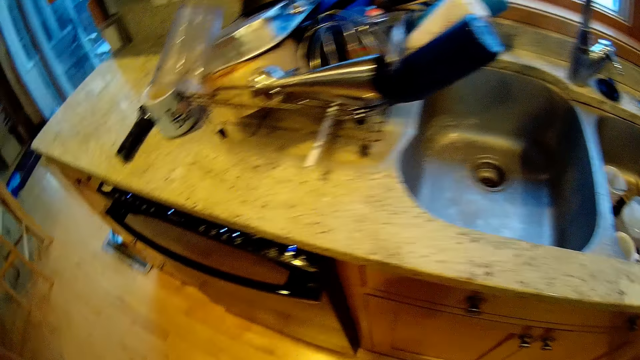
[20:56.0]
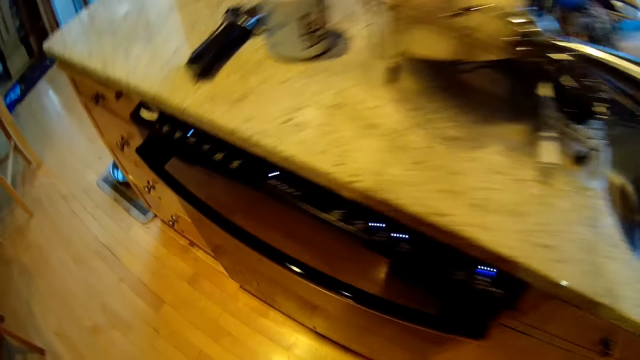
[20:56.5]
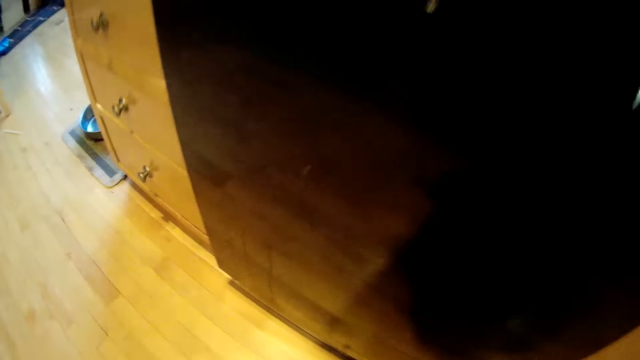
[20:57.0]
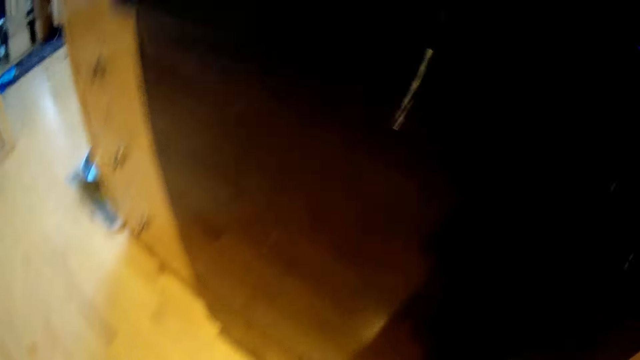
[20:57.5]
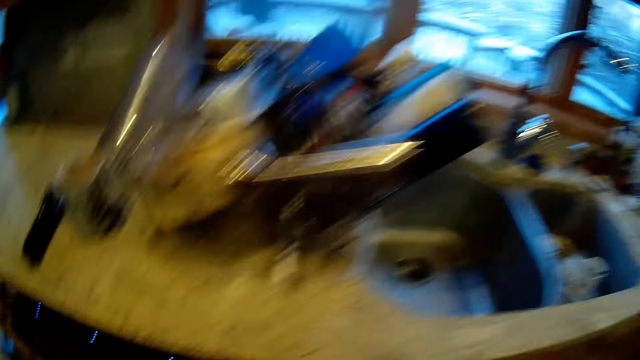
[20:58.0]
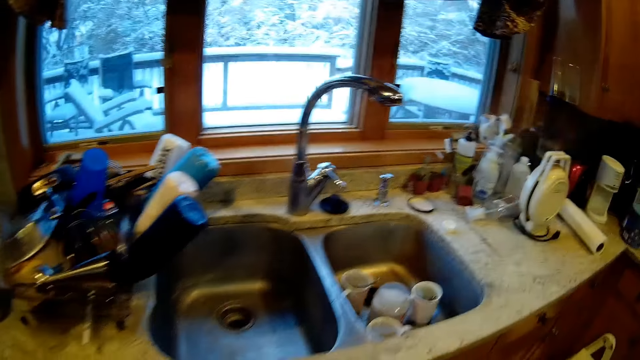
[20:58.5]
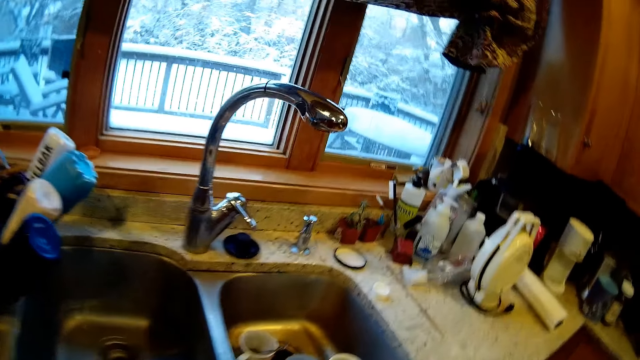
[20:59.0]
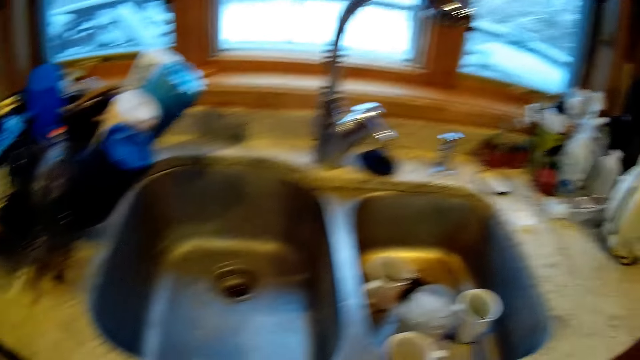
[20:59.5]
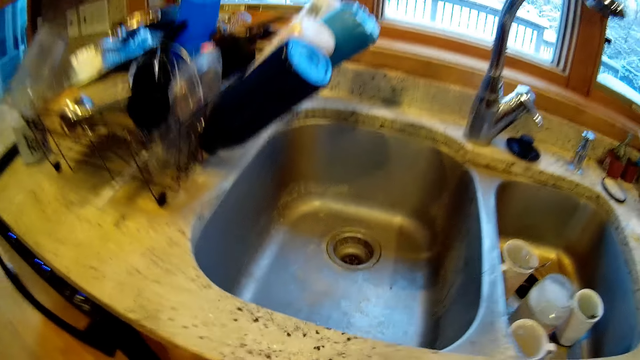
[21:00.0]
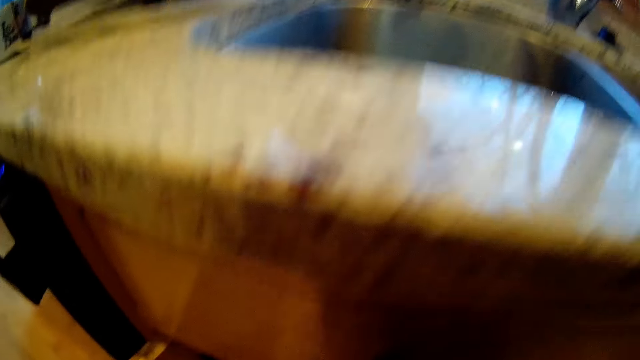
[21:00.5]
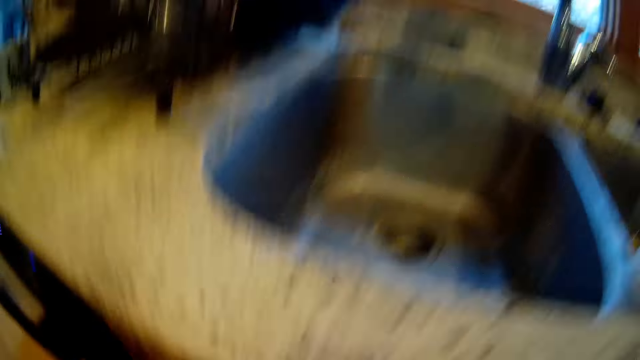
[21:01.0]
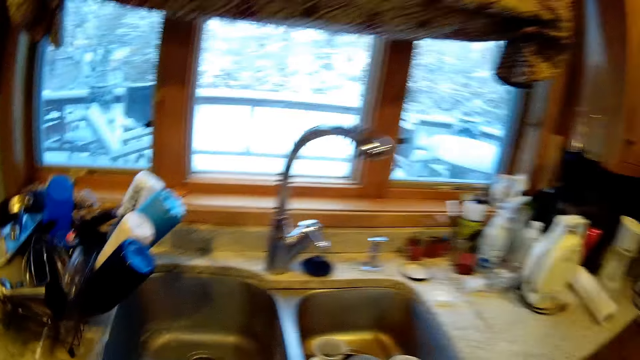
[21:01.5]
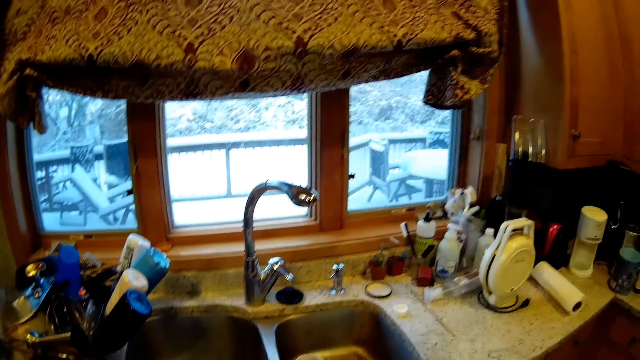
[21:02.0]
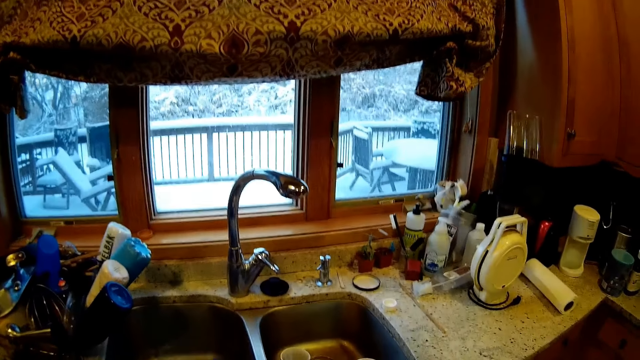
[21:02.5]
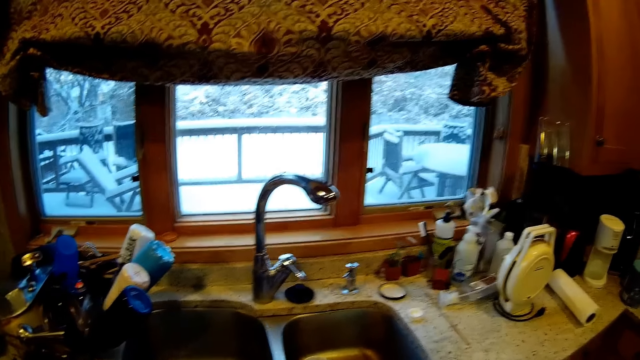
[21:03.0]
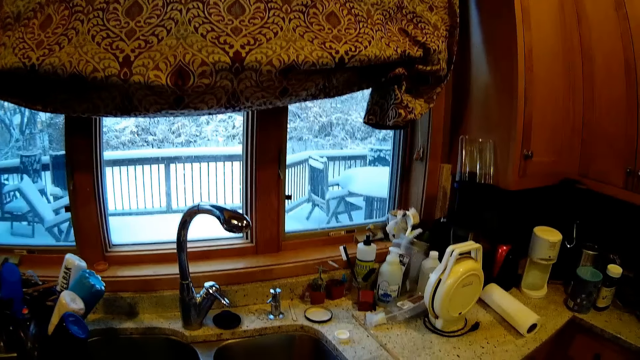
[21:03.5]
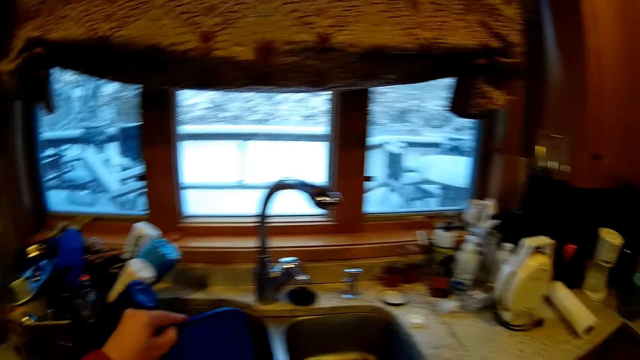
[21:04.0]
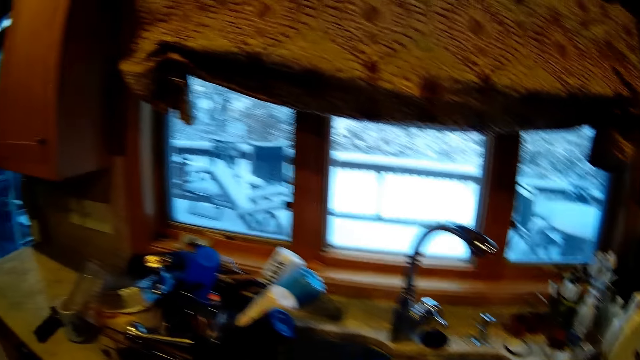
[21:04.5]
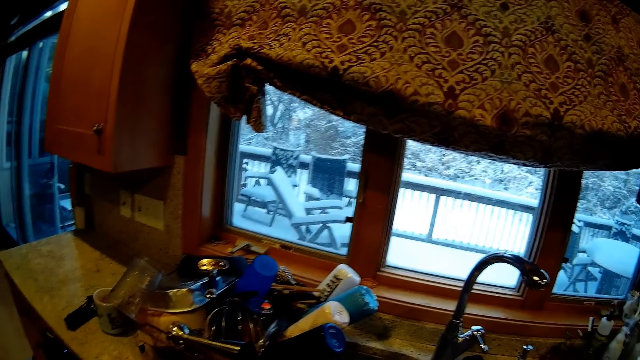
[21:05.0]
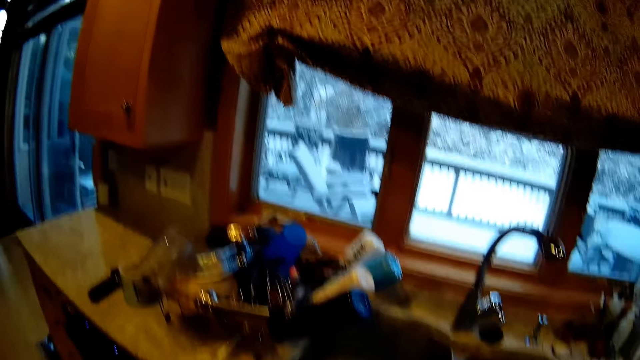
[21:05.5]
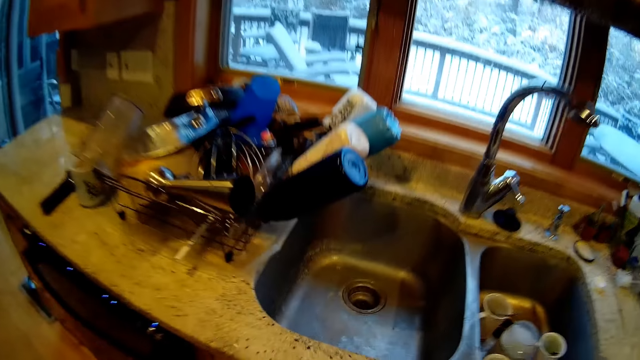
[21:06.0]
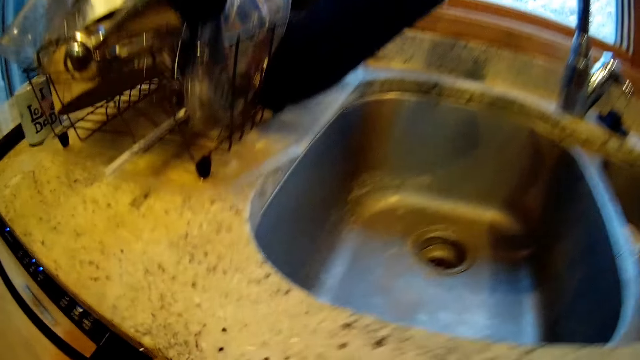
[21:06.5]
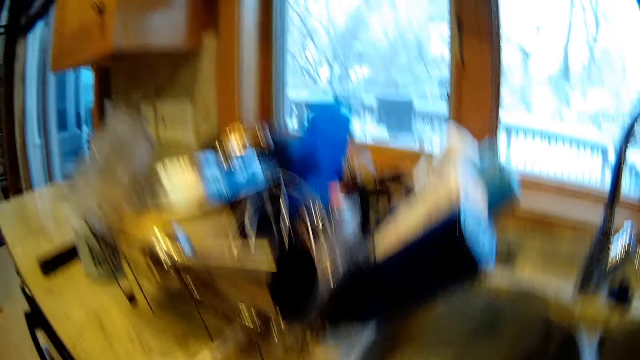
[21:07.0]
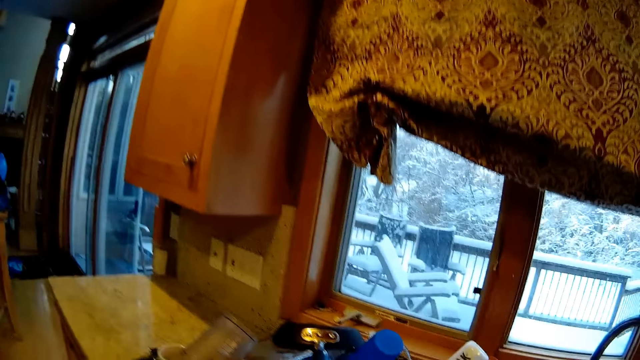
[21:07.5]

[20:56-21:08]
The camera wearer lifts up a blue lid in the sink.

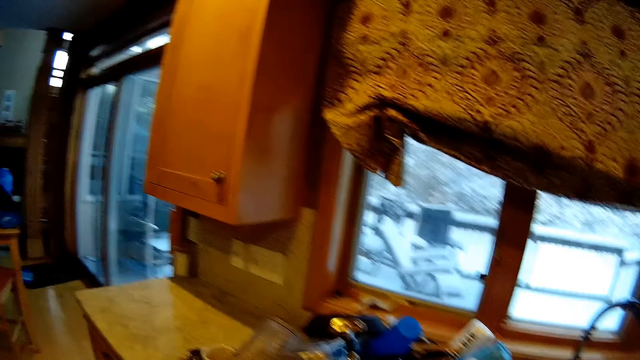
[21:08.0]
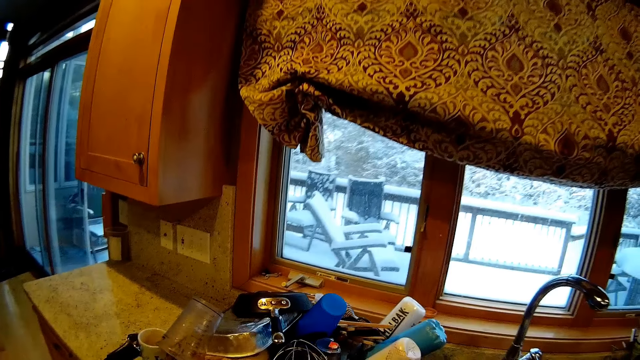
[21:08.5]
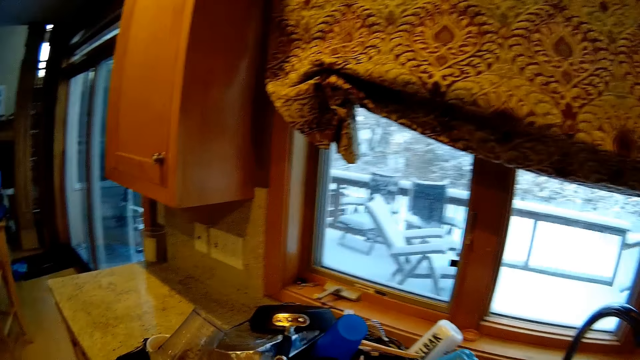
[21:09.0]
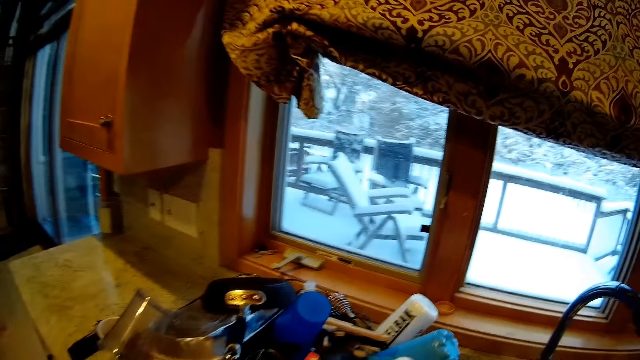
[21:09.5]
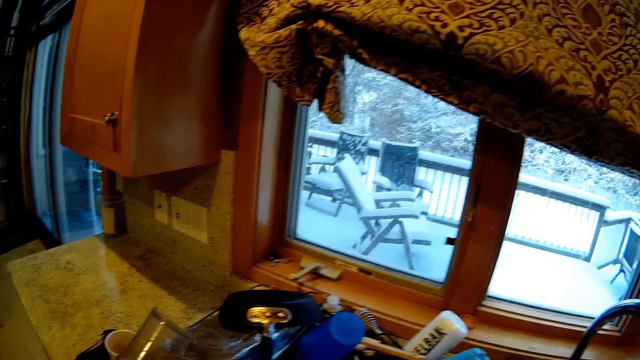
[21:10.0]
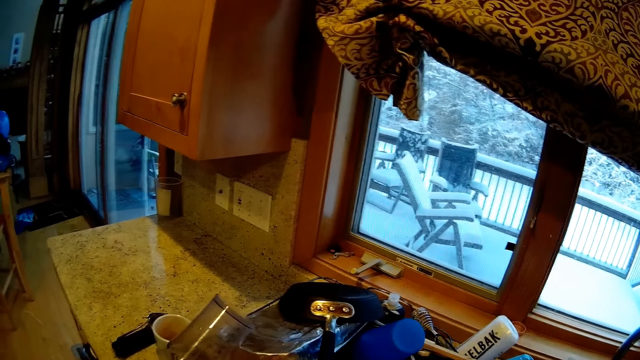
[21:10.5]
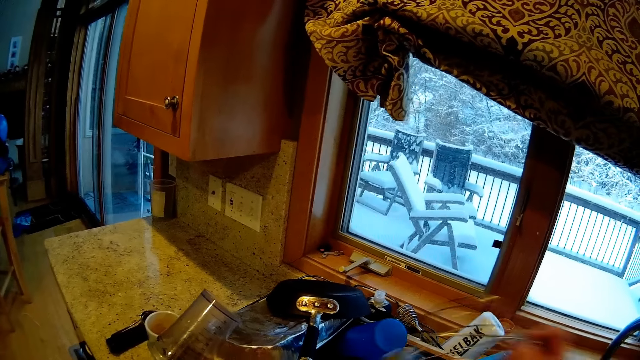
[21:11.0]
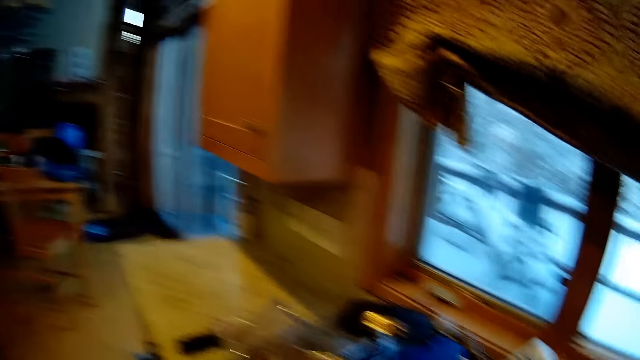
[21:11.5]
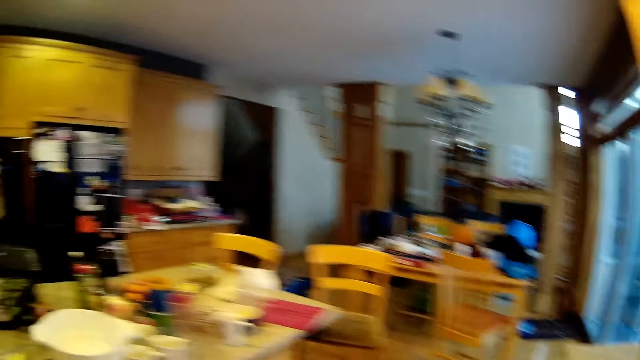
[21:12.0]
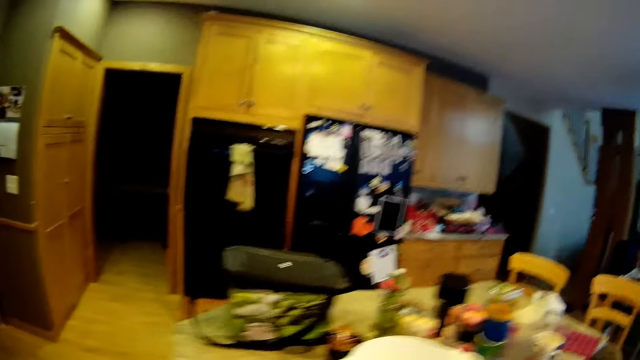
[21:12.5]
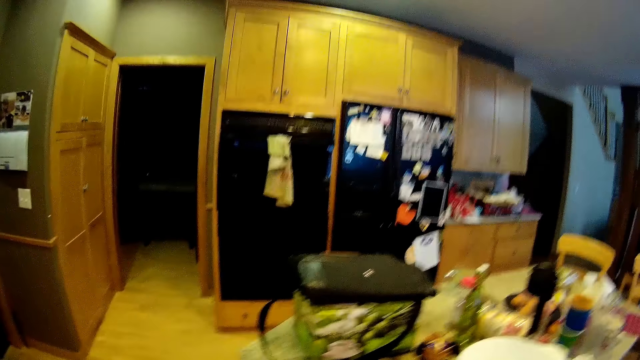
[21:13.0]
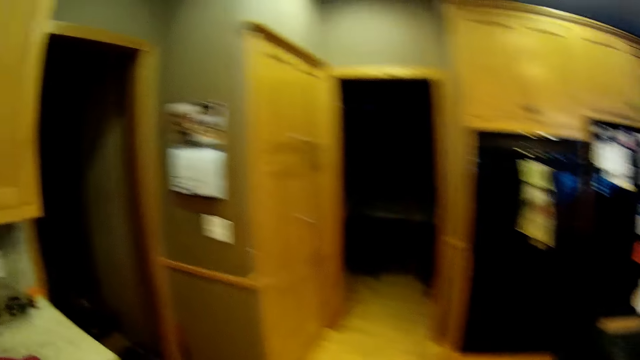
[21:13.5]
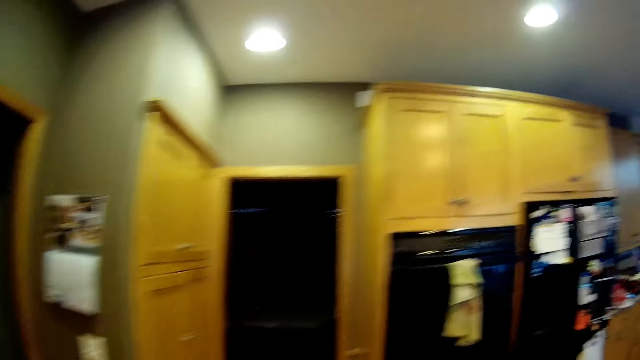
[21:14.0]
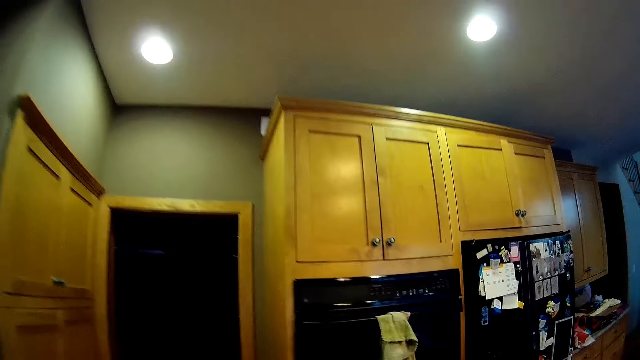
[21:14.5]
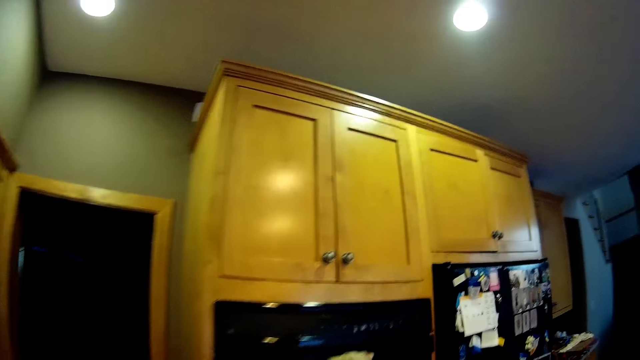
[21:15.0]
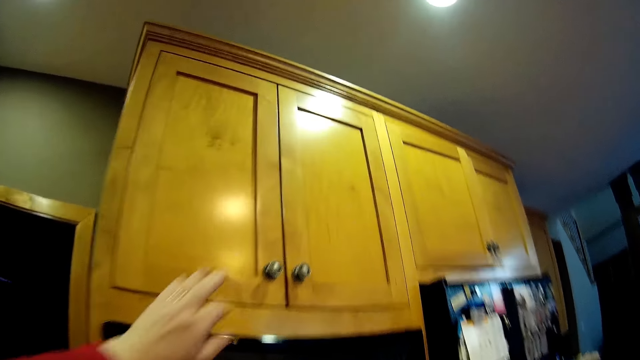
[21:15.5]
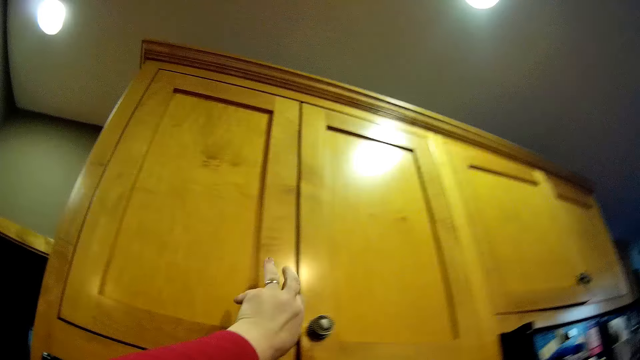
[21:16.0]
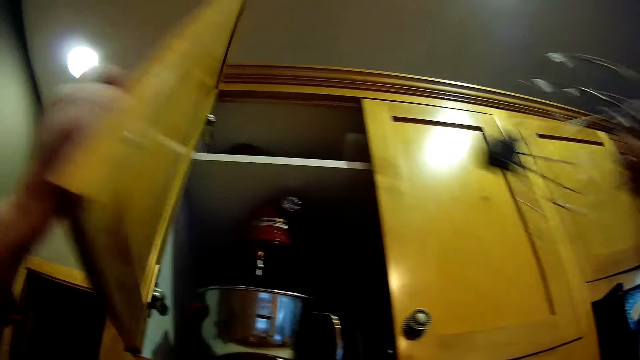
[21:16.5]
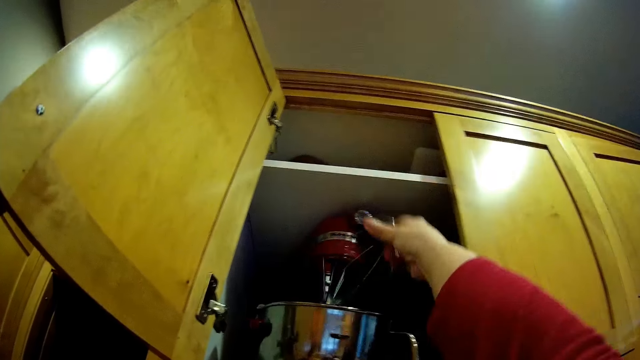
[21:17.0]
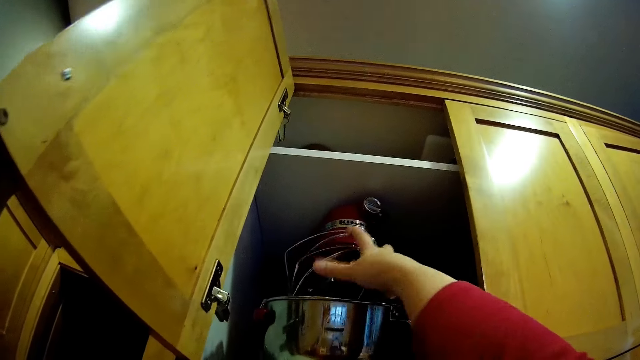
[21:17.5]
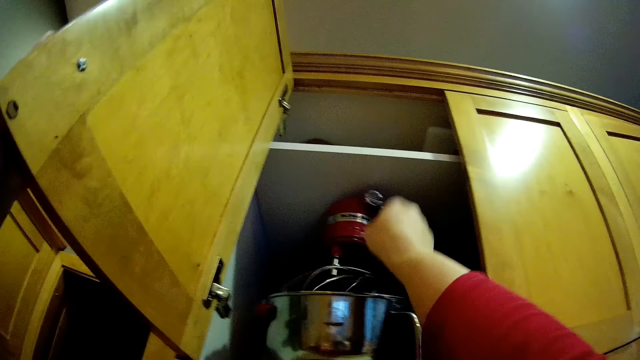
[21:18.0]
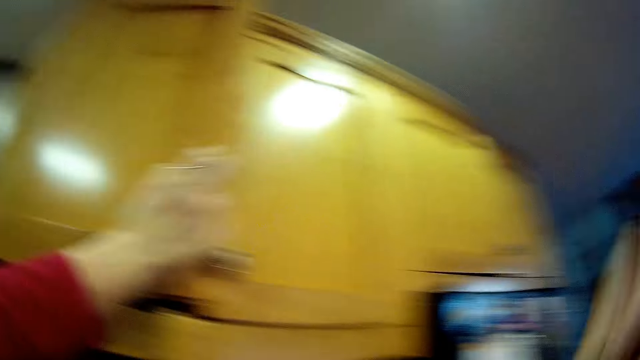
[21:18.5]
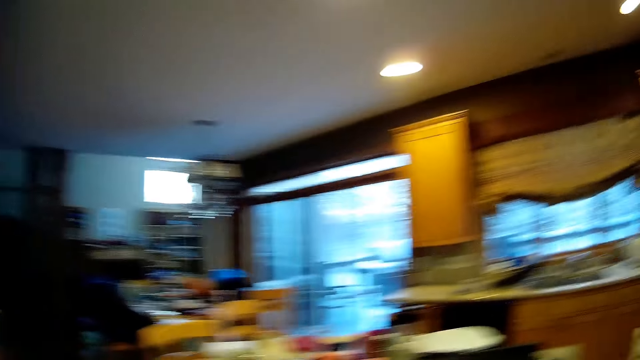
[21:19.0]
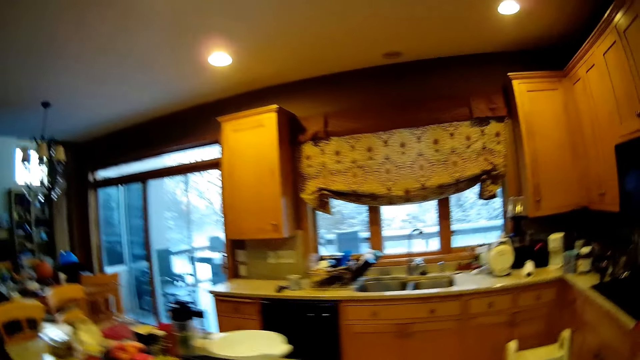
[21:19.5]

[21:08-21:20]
The camera wearer picks up a mixer from the utensils. They walk around. They open another kitchen cabinet. They put the mixer inside a mixer bowl in the kitchen cabinet. They close the kitchen cabinet. They walk around.
